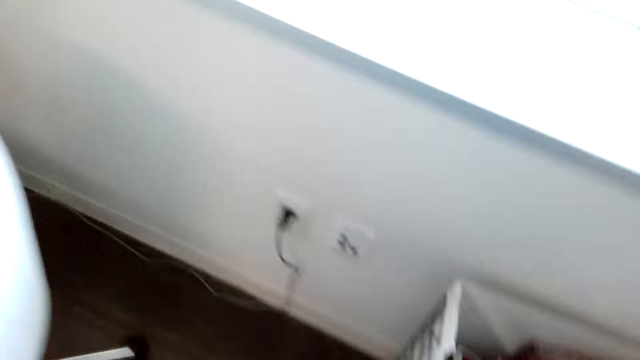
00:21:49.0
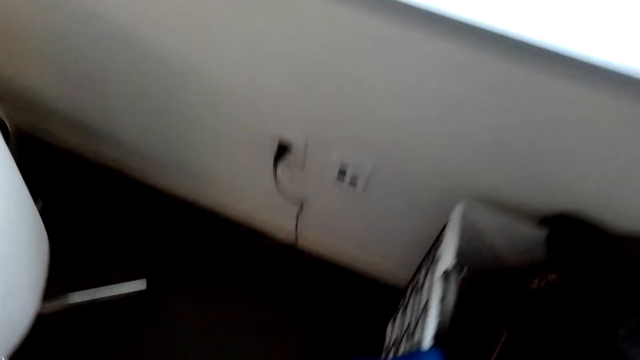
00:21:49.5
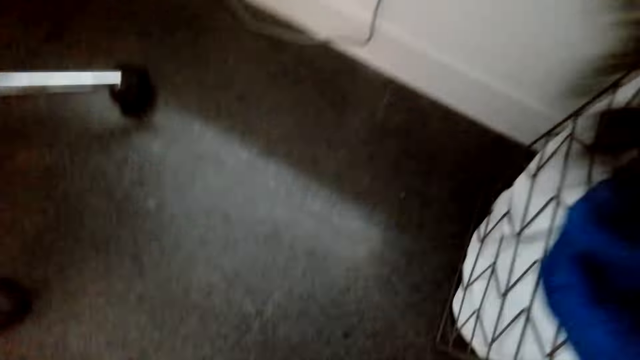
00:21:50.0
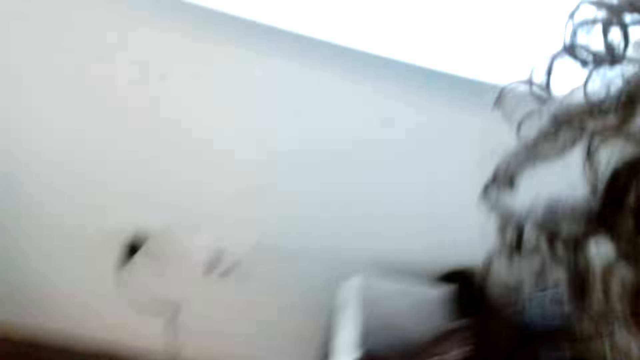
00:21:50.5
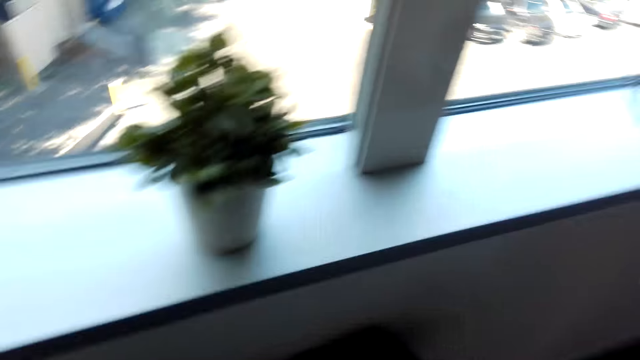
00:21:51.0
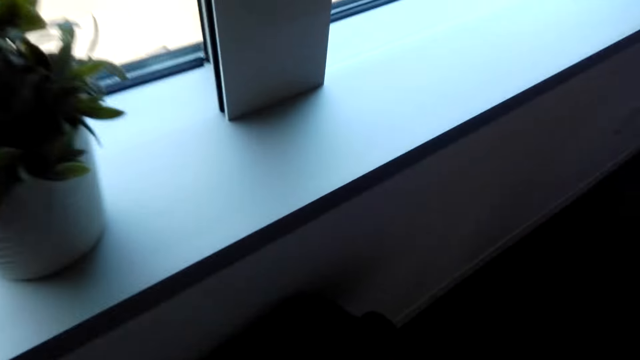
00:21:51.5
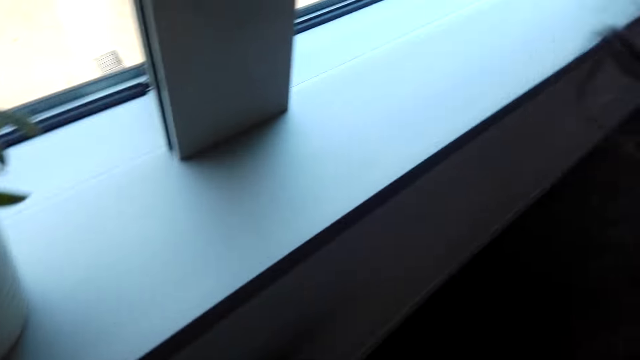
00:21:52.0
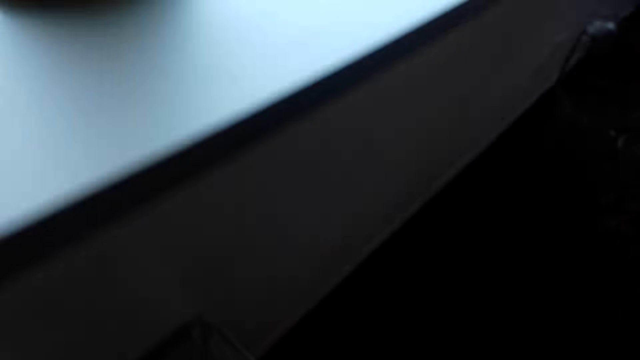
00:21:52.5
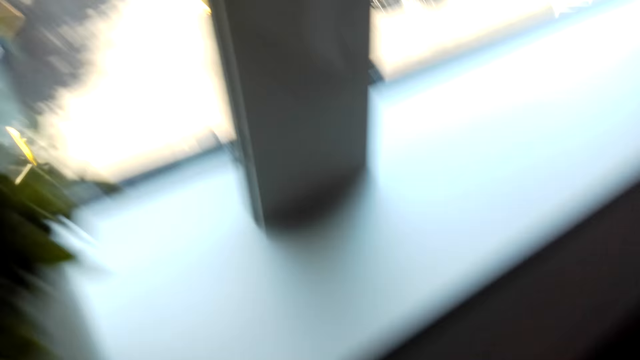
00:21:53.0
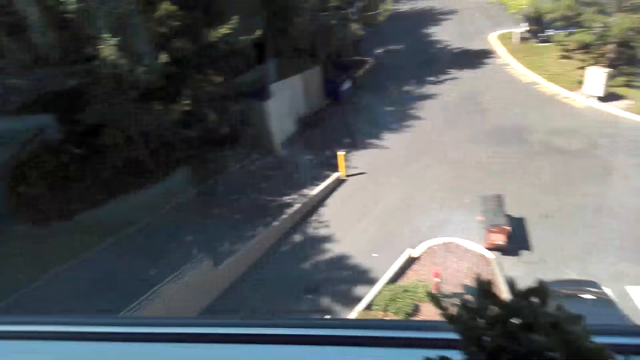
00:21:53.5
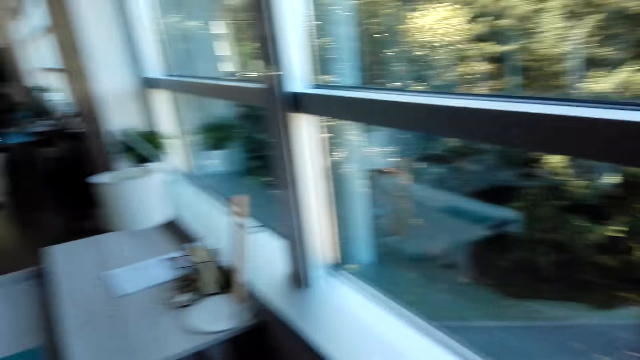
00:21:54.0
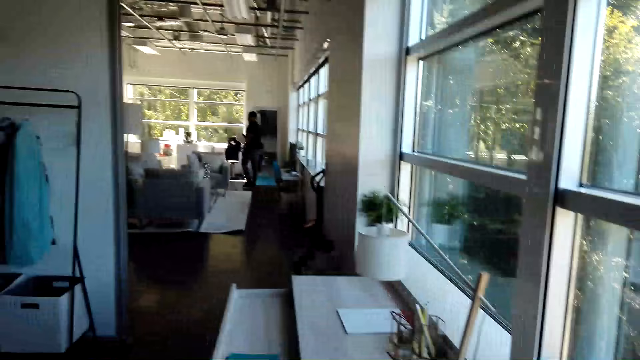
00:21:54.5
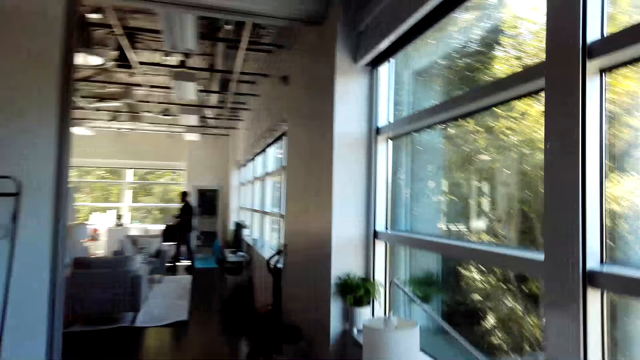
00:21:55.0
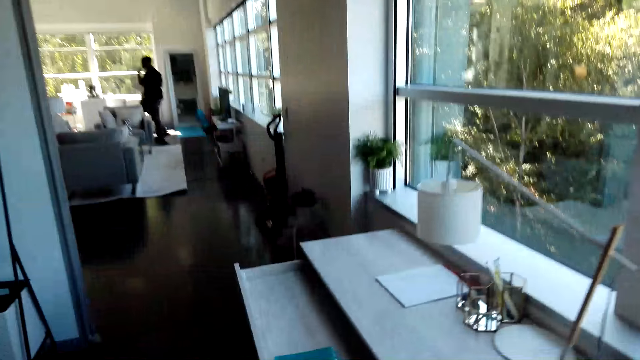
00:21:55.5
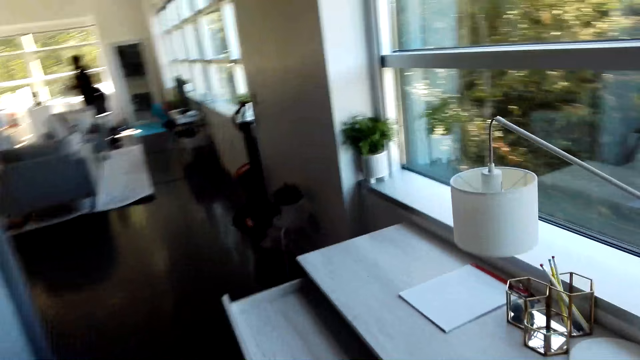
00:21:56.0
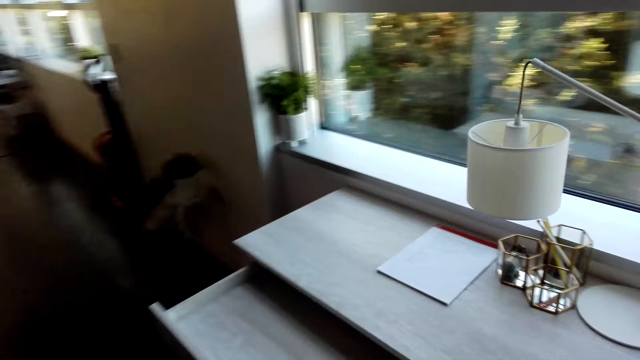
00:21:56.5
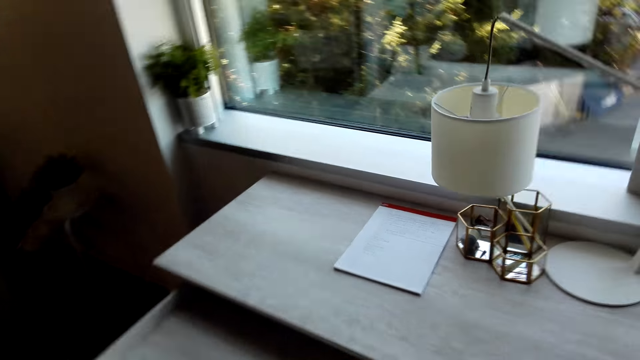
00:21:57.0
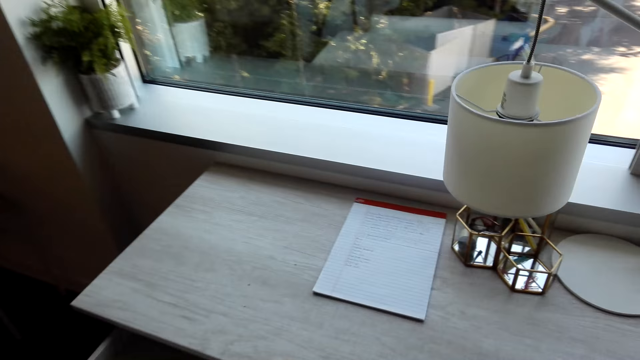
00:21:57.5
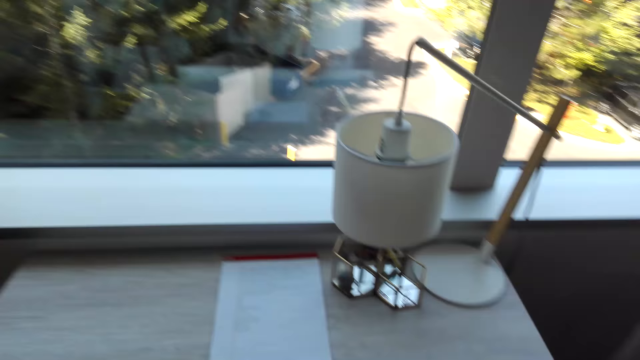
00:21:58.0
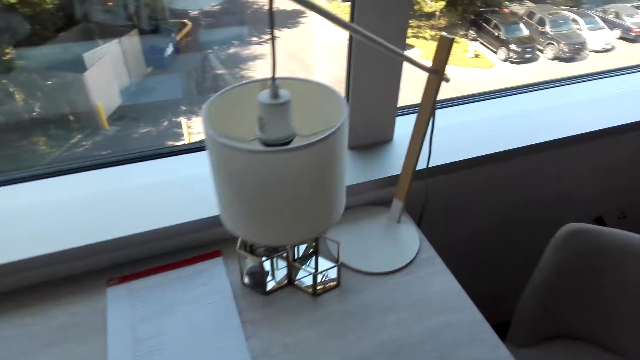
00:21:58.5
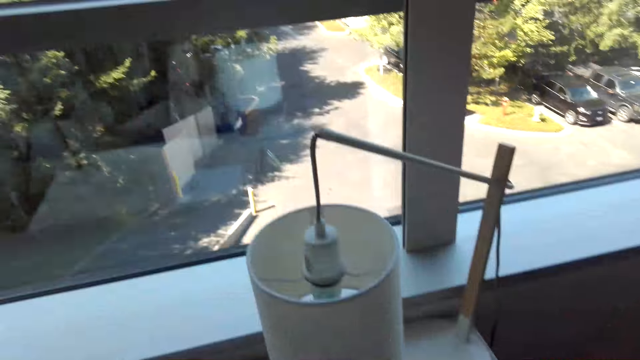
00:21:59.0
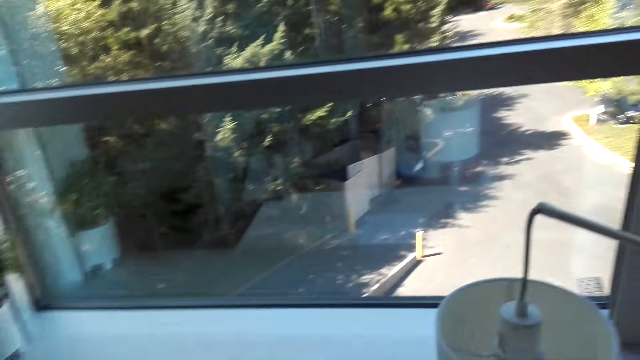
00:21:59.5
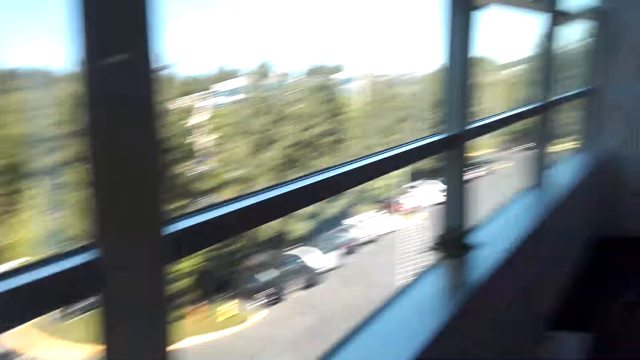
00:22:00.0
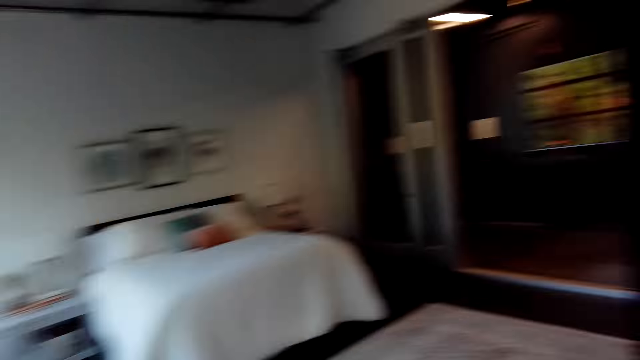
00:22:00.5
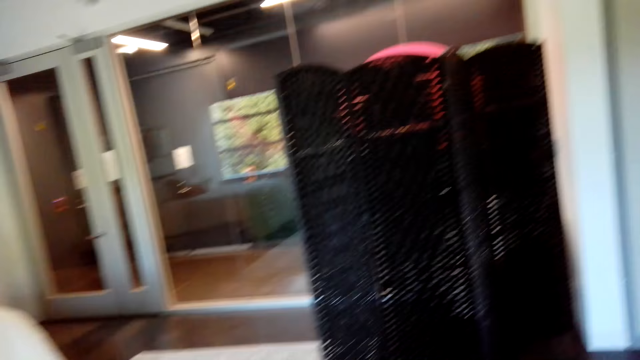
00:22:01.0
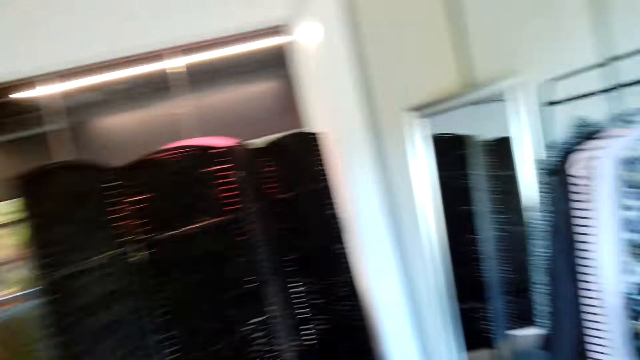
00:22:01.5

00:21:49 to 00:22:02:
The camera wearer looks around. They walk around the room.

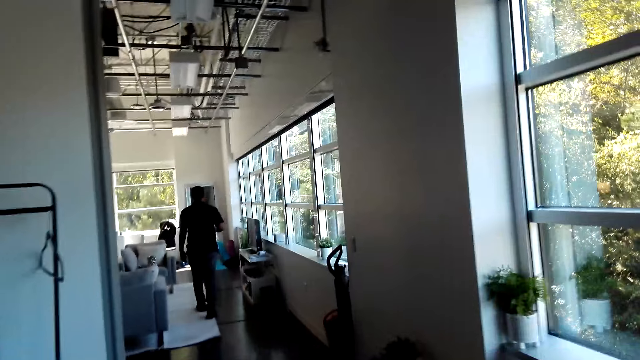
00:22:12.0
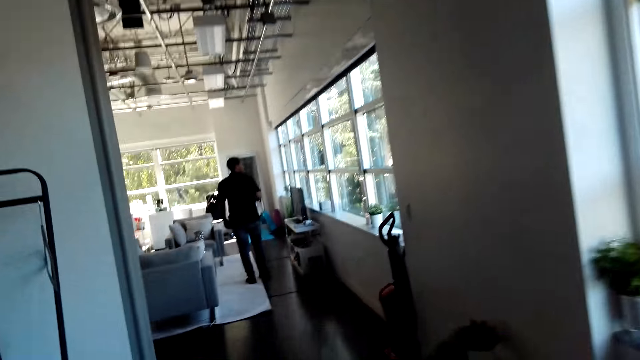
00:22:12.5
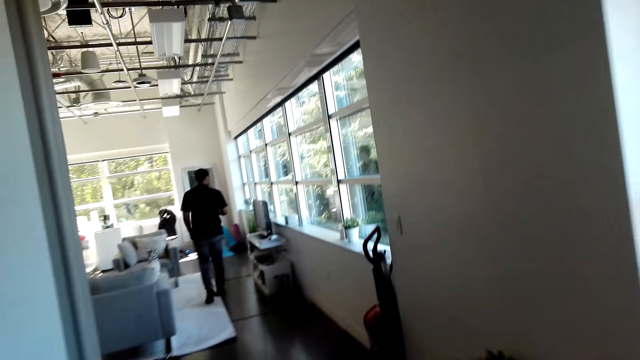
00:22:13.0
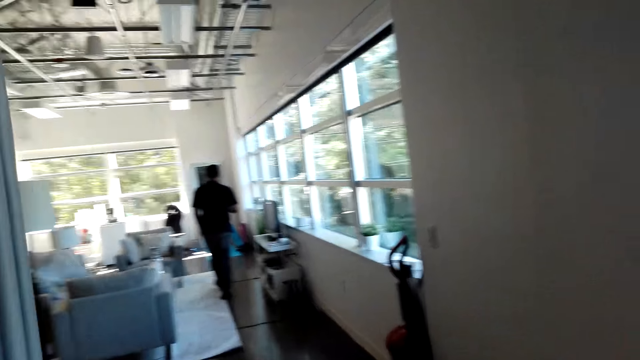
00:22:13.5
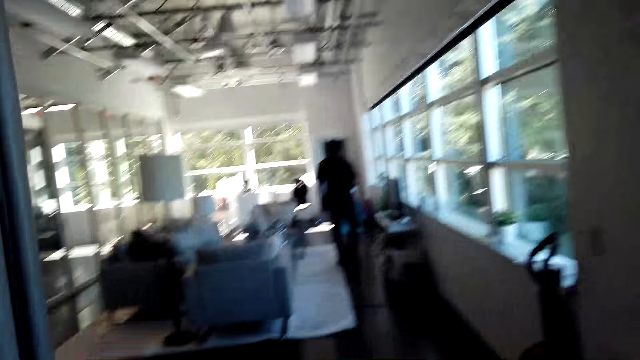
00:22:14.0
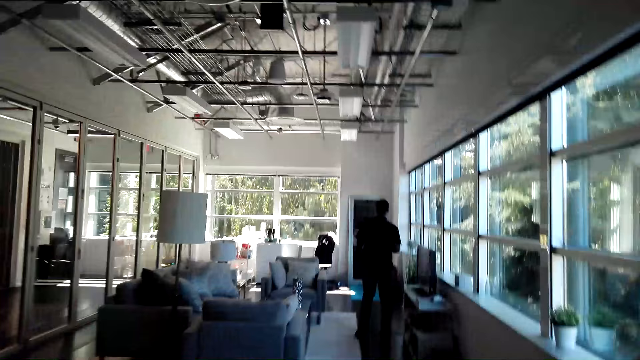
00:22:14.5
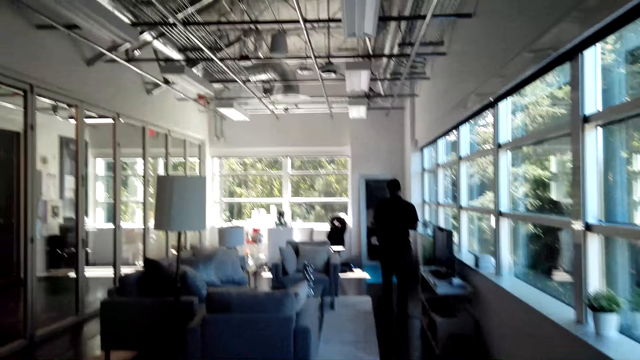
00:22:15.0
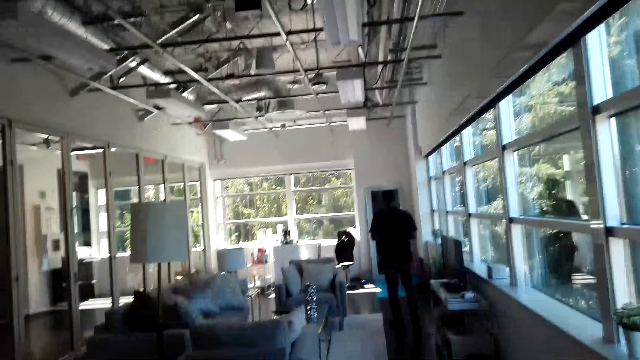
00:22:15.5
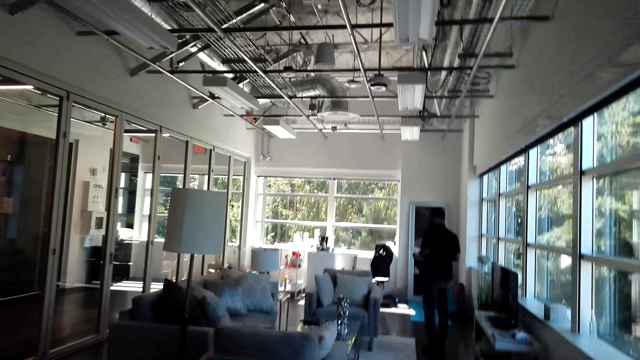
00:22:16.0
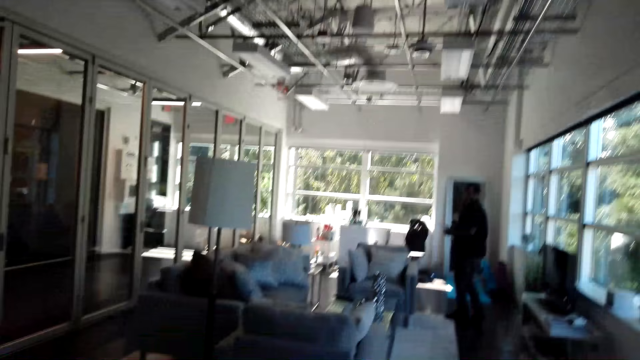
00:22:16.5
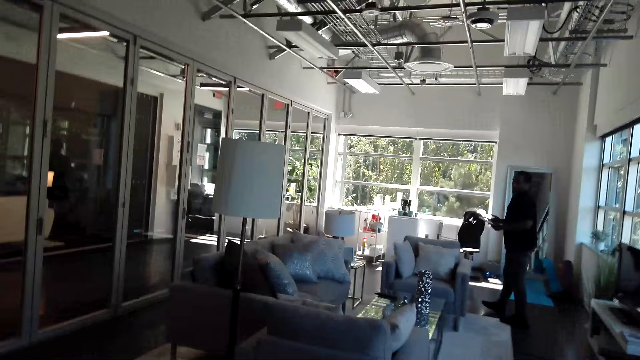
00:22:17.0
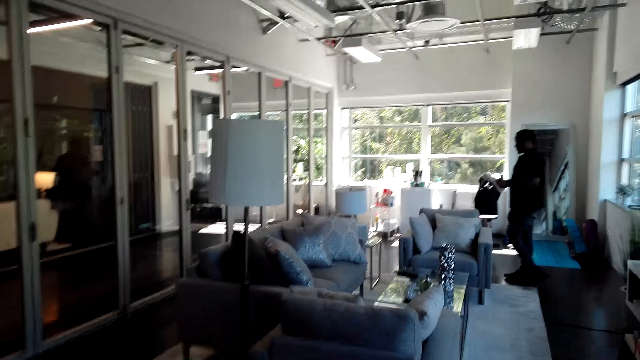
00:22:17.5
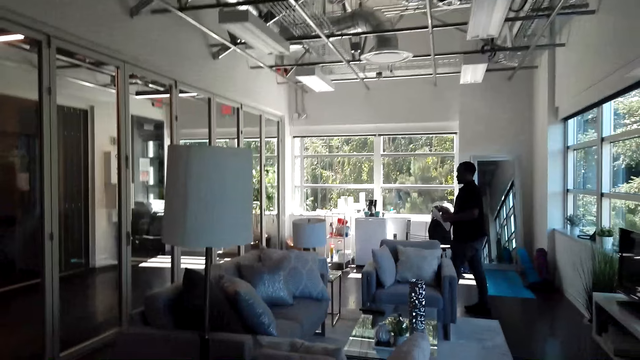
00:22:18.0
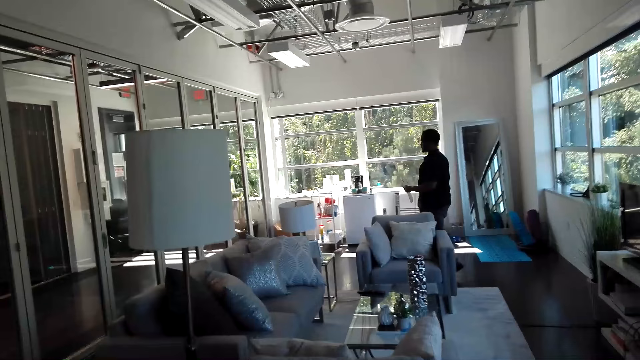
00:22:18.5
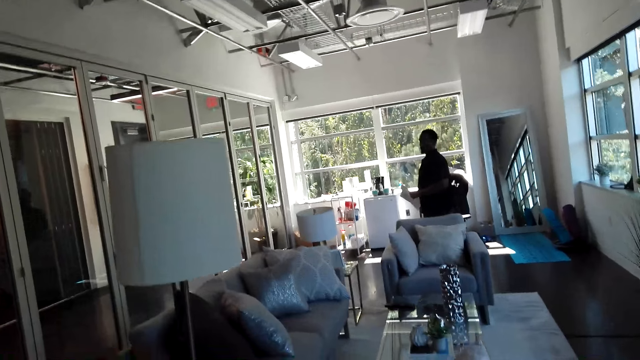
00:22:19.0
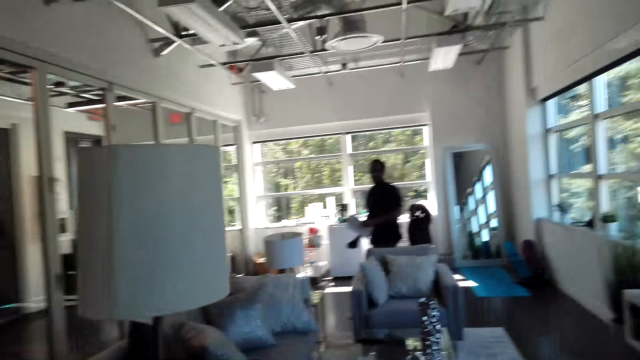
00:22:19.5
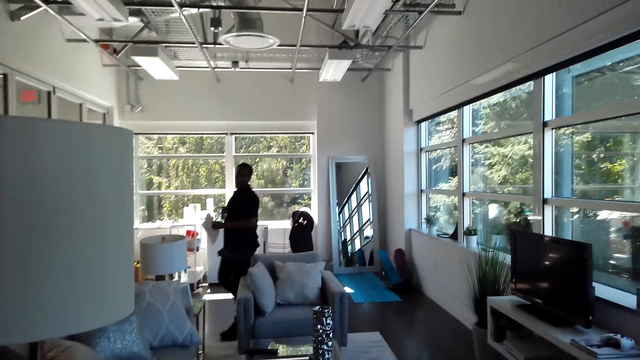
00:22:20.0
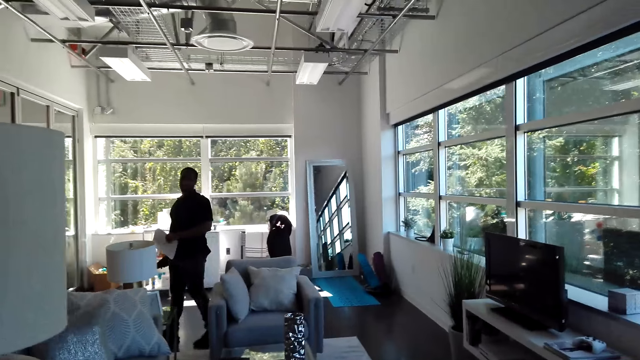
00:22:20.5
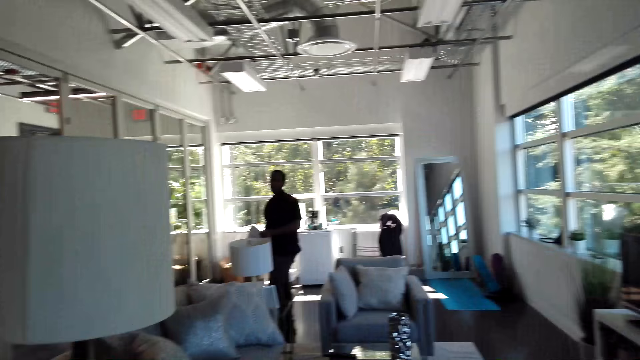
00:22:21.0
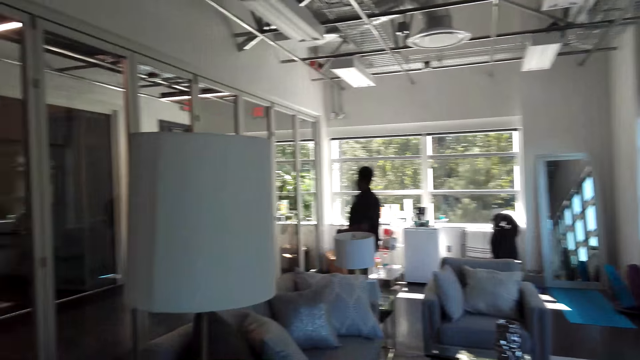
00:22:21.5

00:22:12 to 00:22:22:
A man walks around the room. The camera wearer talks to the man.
